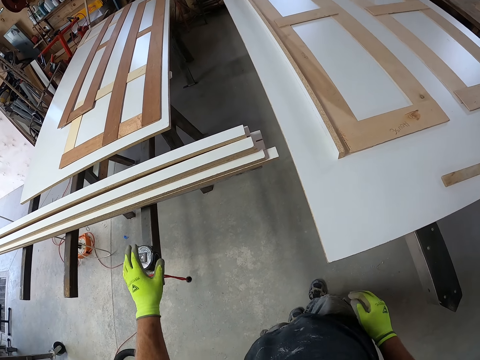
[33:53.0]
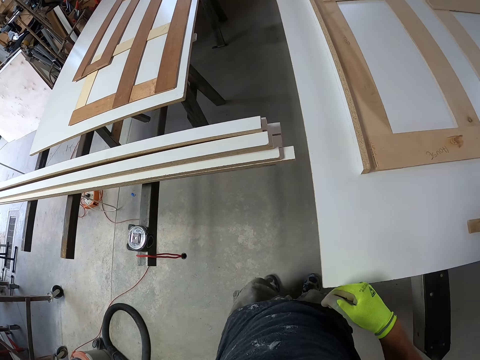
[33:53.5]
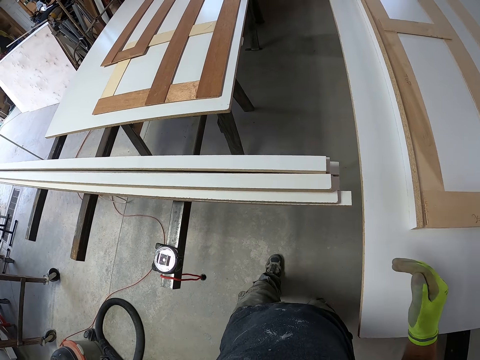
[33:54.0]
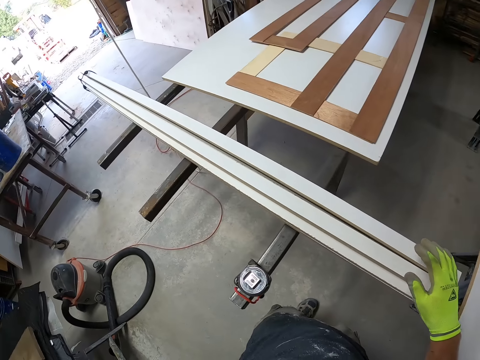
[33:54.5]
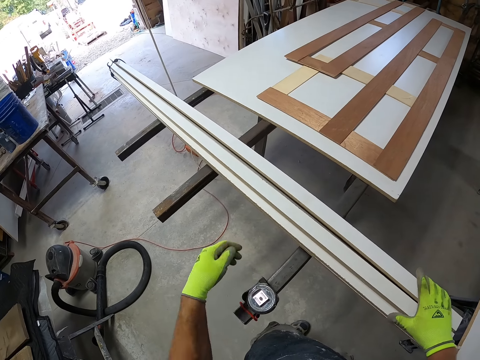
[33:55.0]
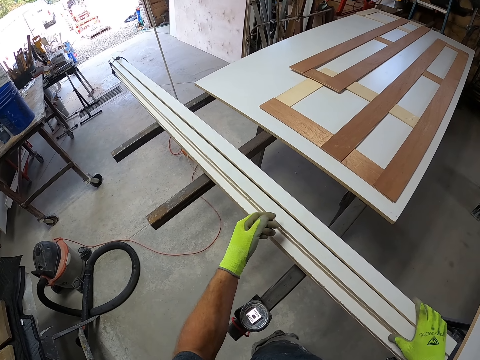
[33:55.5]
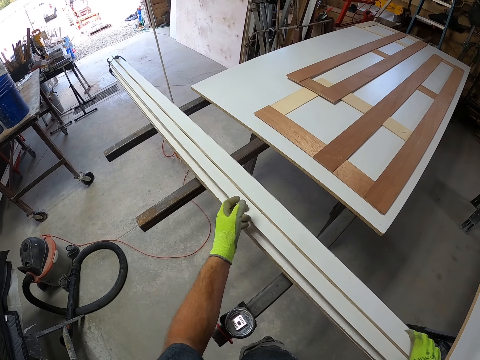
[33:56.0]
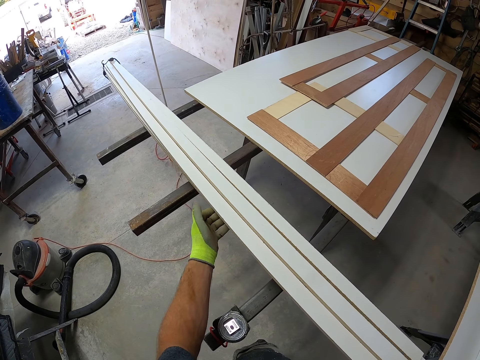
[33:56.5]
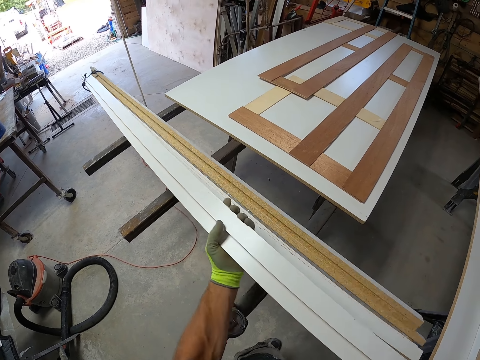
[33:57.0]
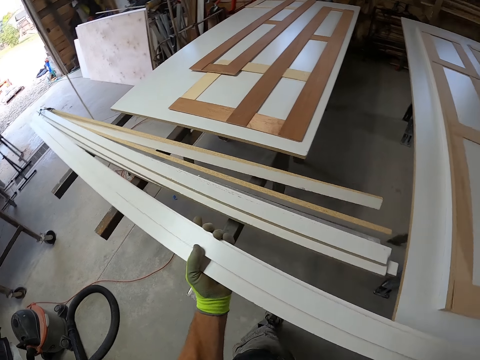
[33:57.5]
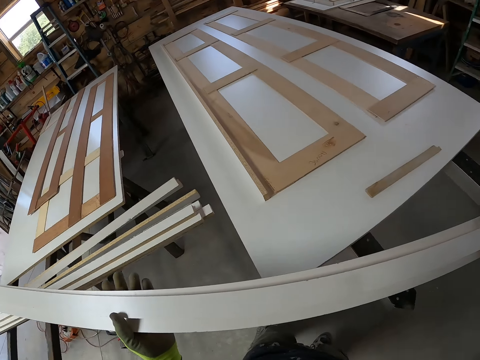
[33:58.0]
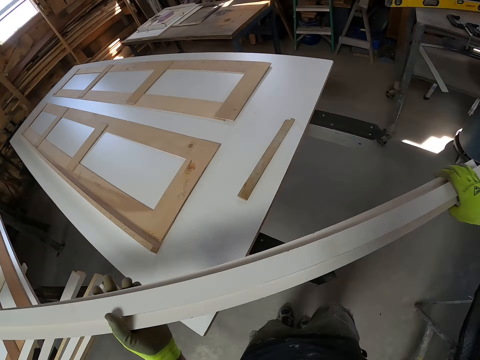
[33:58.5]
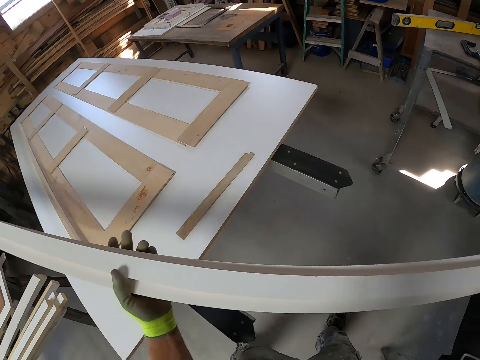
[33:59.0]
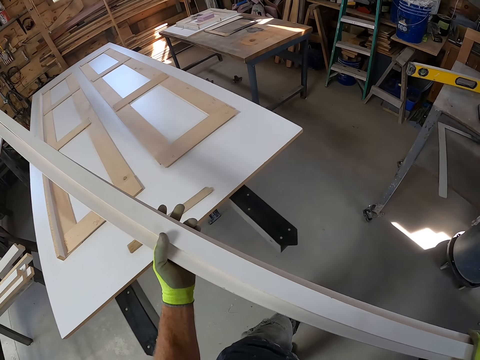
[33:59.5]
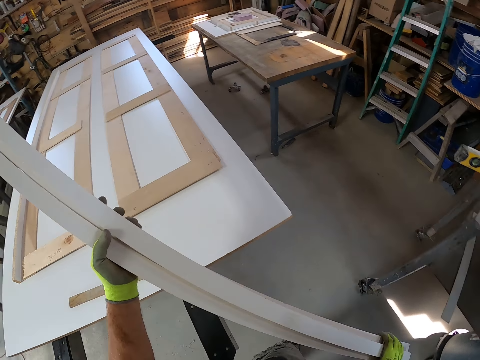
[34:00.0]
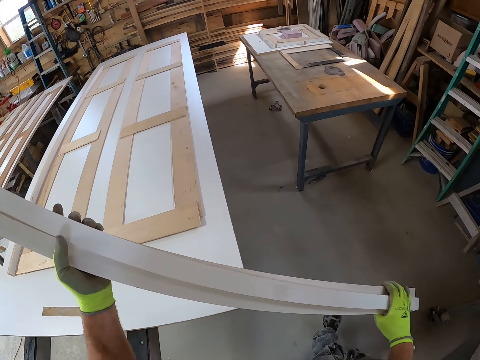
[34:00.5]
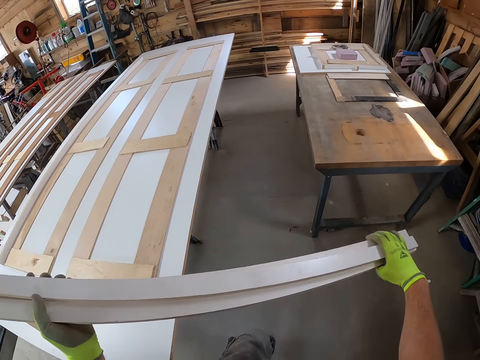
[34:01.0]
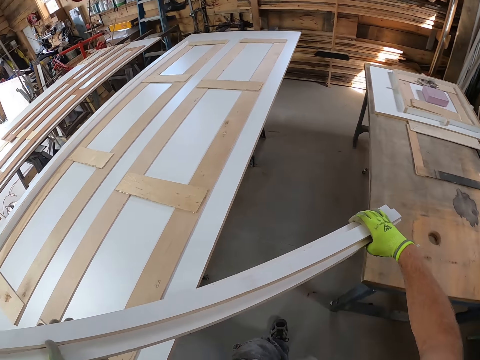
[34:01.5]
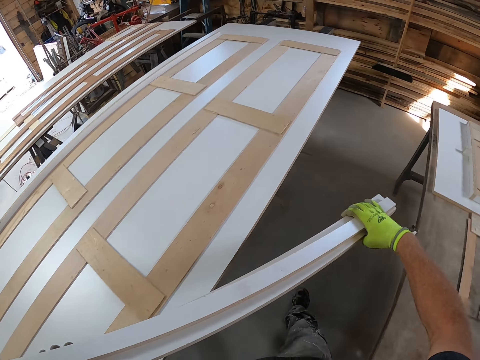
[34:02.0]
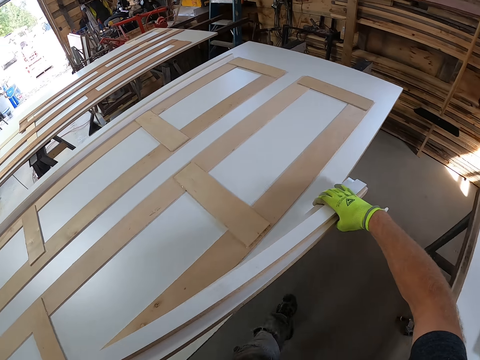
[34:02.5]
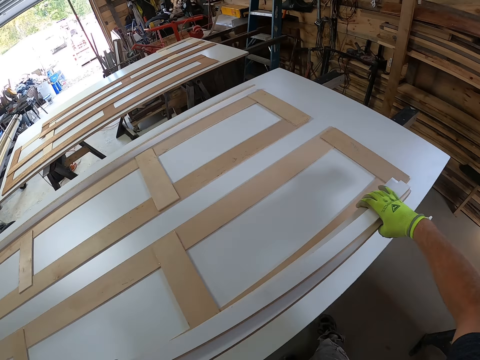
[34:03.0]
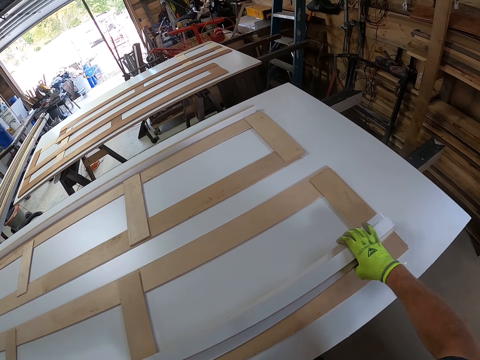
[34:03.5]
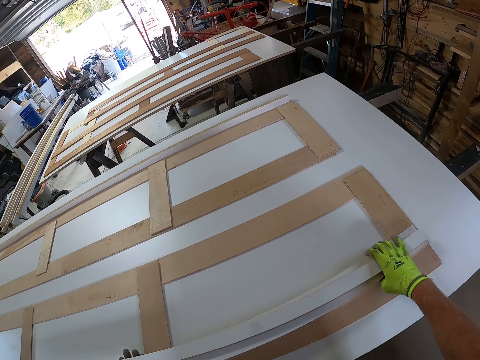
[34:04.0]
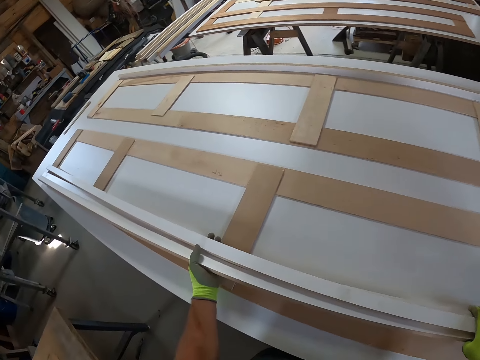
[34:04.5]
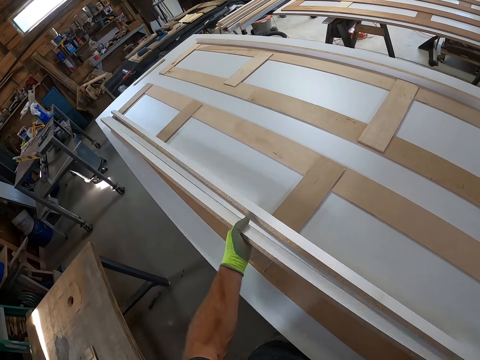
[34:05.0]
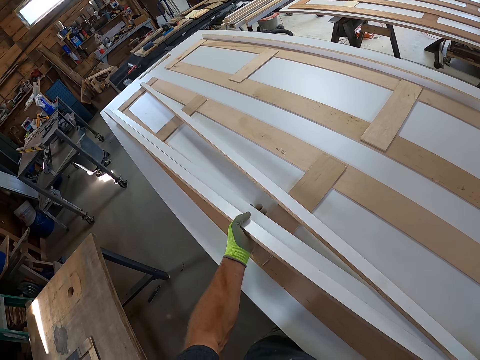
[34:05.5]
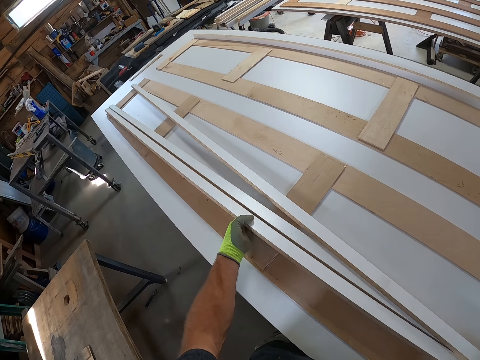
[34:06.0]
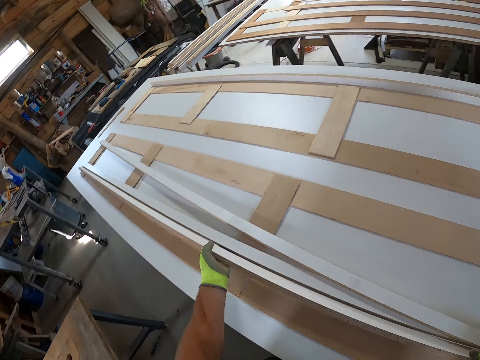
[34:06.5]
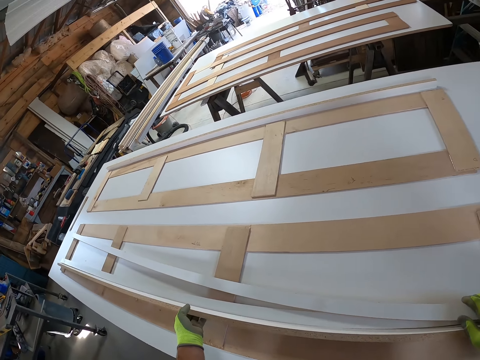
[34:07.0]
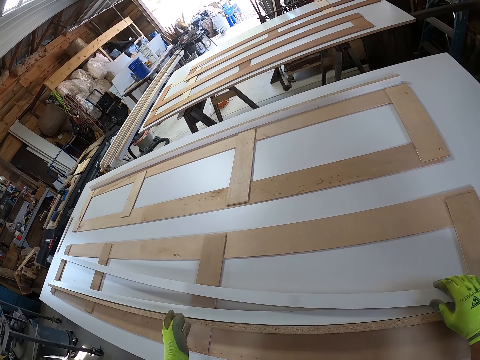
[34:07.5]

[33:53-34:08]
The camera wearer takes a piece of wood. They carry the plywood. They walk a few steps. They drop the plywood on top of the table.

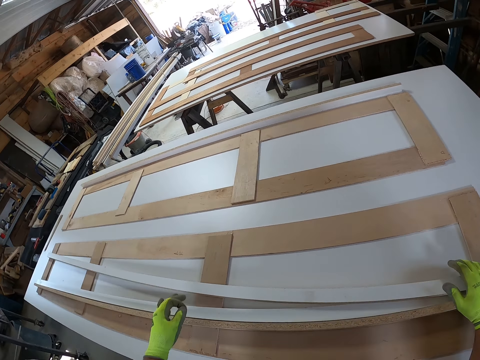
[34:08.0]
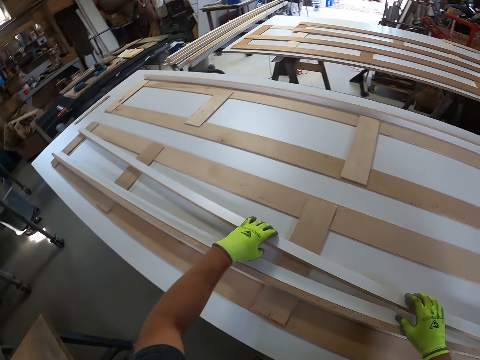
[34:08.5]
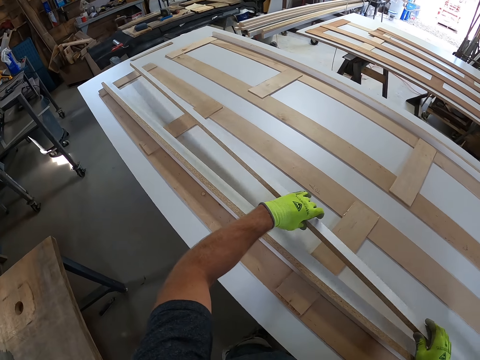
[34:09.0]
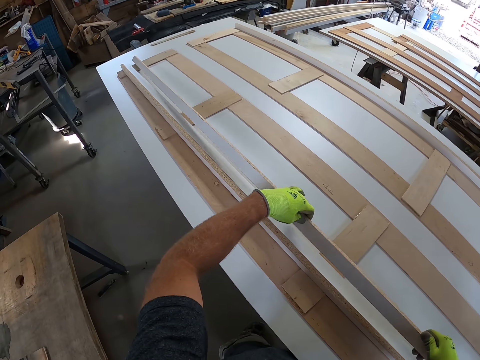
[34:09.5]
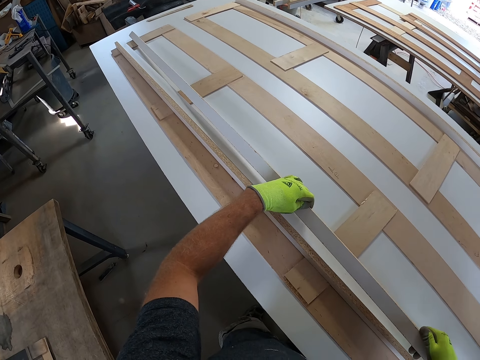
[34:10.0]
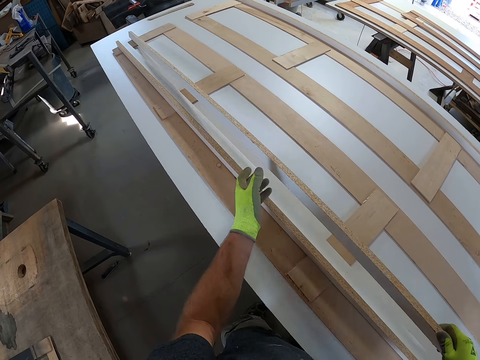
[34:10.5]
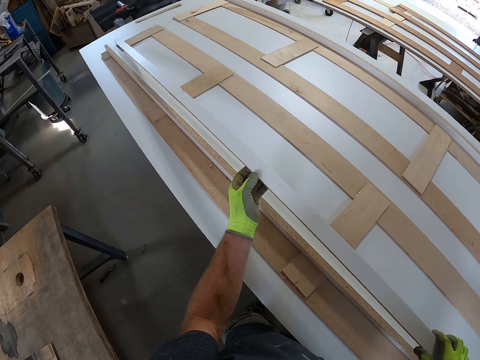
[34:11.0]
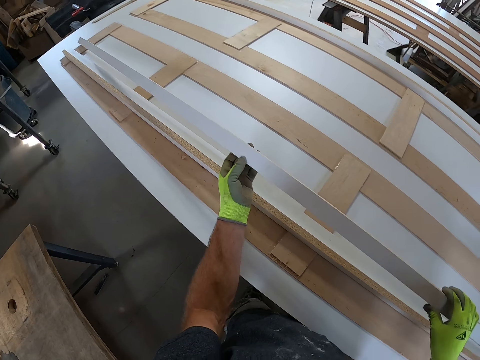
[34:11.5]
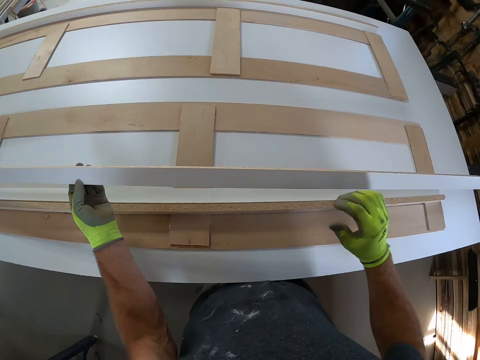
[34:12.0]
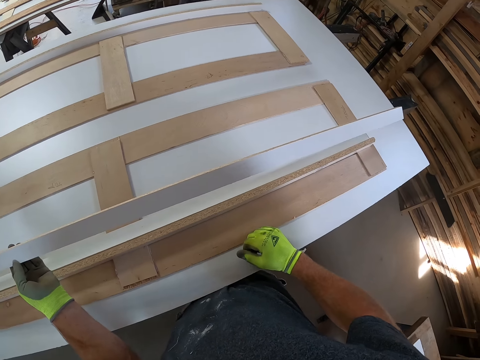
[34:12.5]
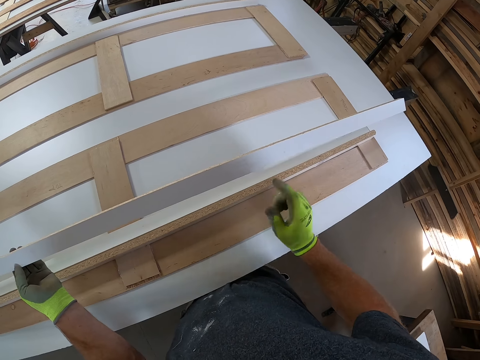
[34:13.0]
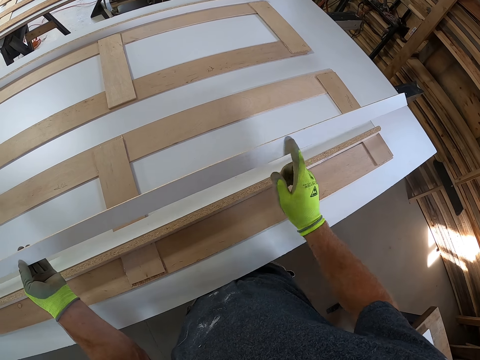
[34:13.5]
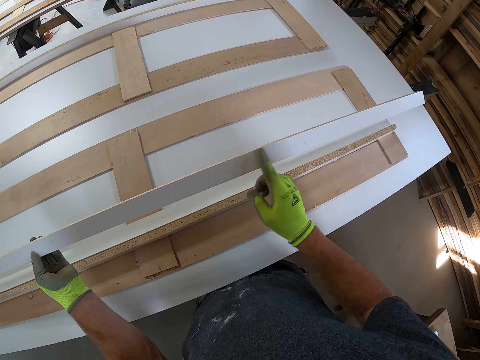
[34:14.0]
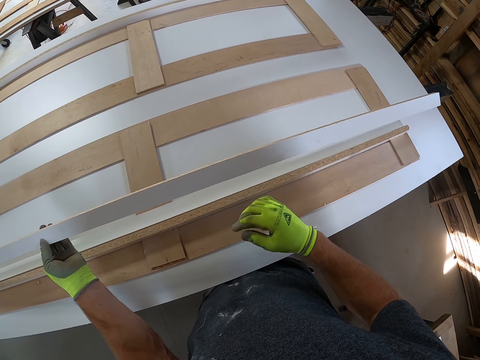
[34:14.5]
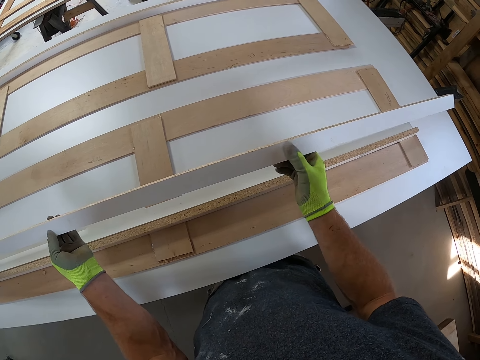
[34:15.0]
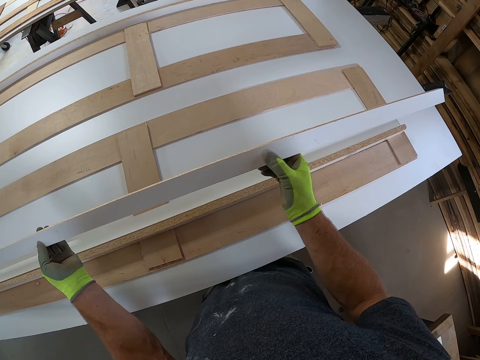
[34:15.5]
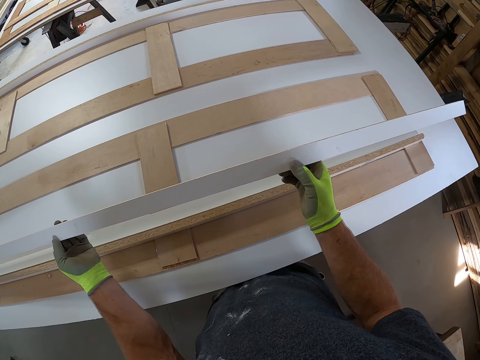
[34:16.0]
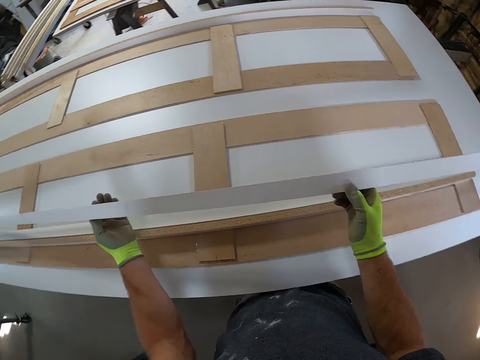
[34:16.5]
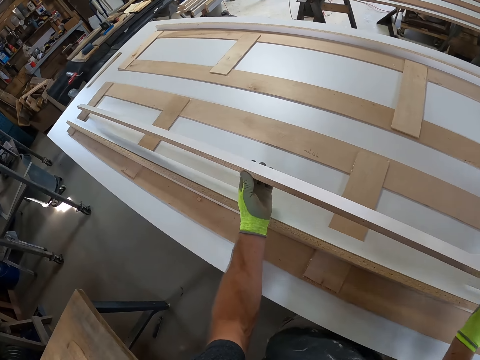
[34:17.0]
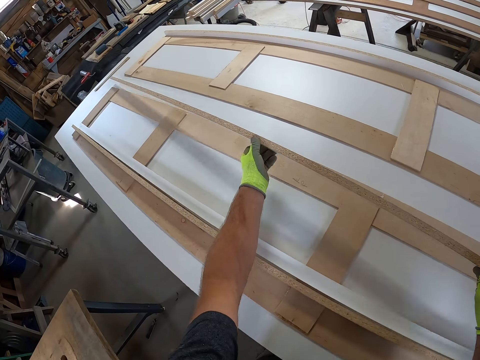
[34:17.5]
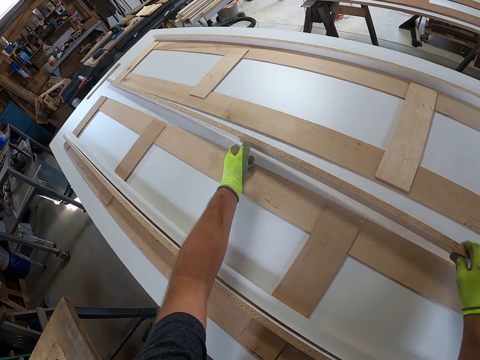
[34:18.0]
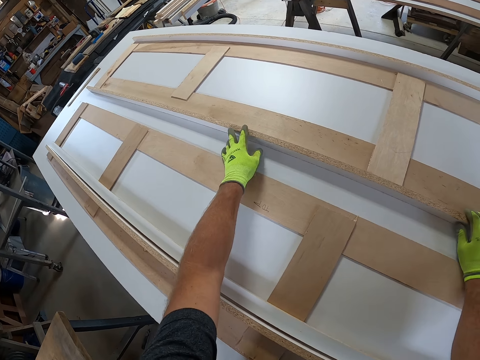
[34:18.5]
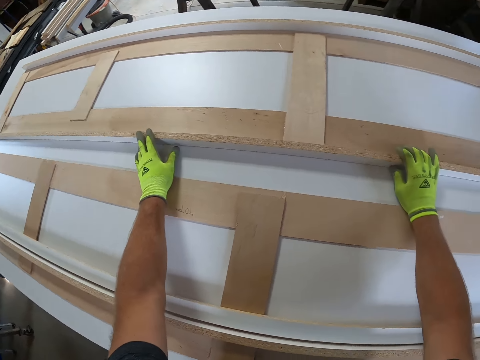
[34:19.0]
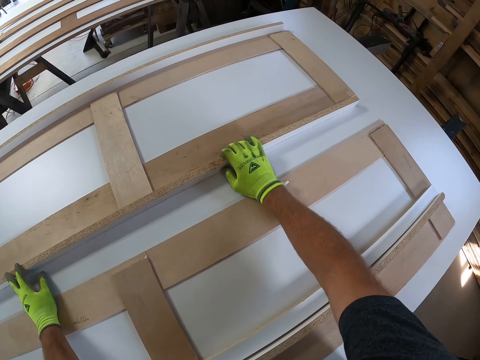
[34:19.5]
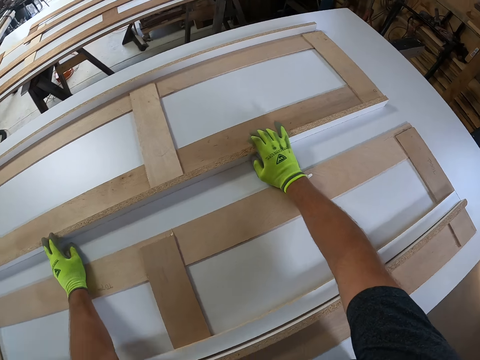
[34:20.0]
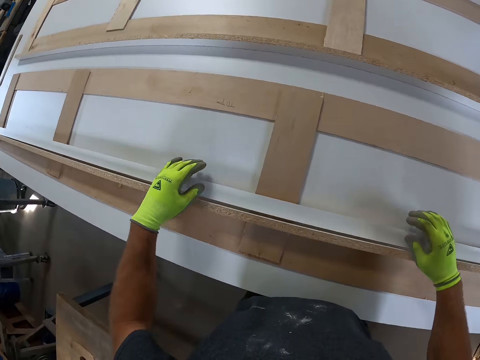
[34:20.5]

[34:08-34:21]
The camera wearer adjusts the plywood on top of the table. He rubs his finger on the piece of wood. He puts down the piece of wood.
